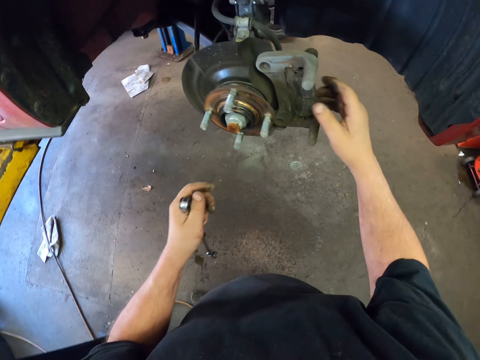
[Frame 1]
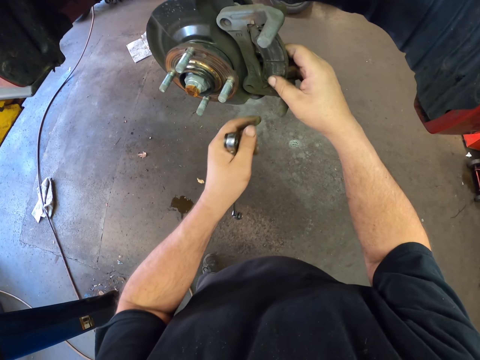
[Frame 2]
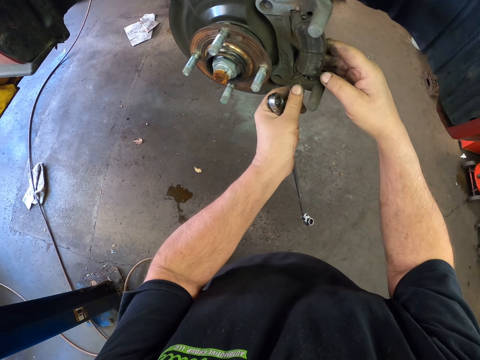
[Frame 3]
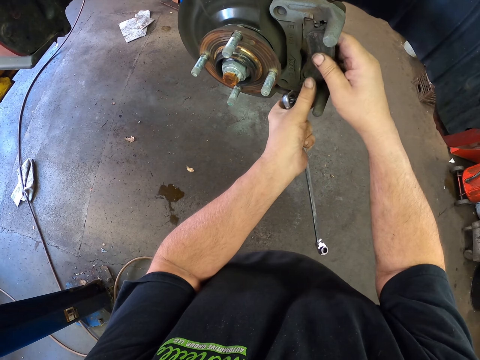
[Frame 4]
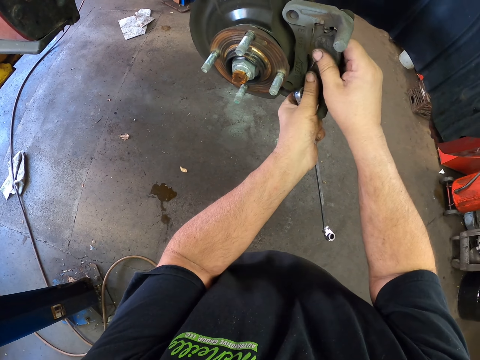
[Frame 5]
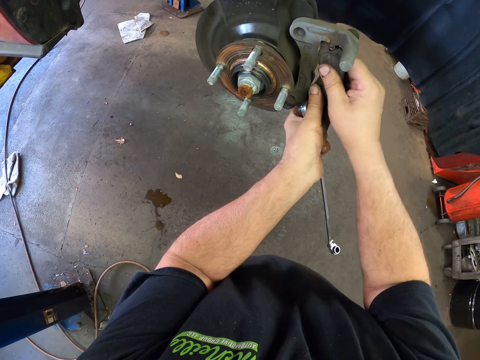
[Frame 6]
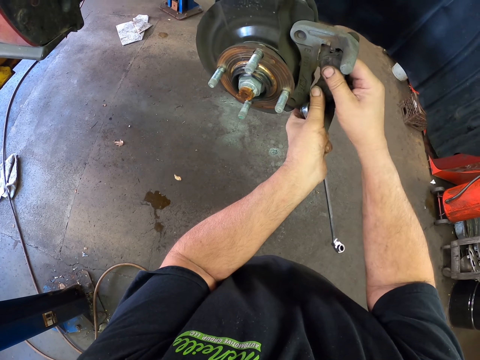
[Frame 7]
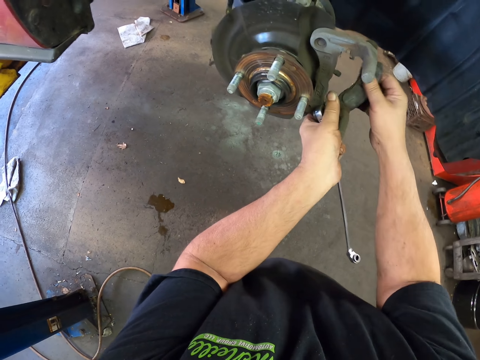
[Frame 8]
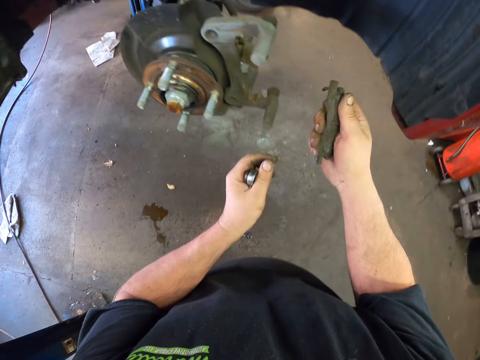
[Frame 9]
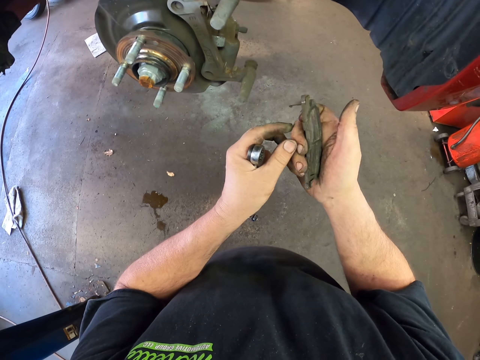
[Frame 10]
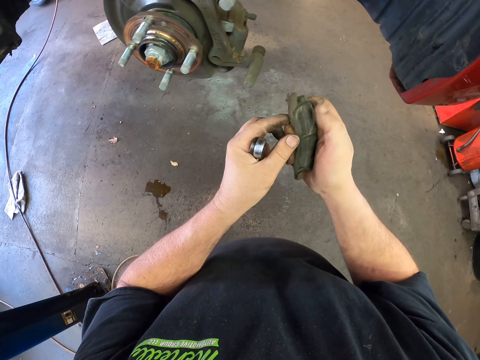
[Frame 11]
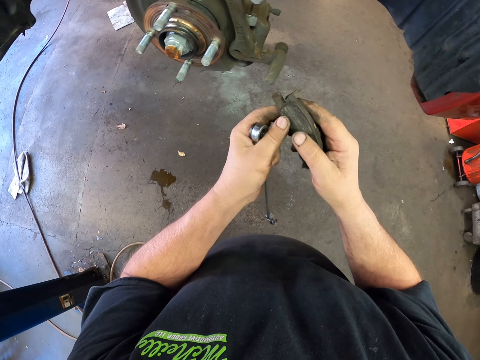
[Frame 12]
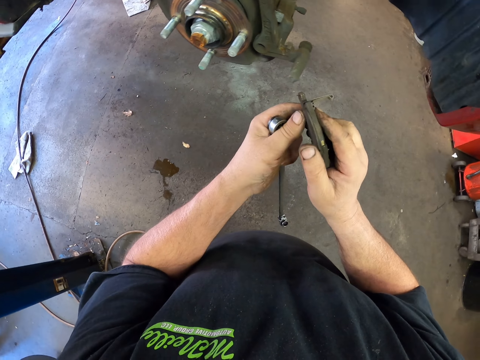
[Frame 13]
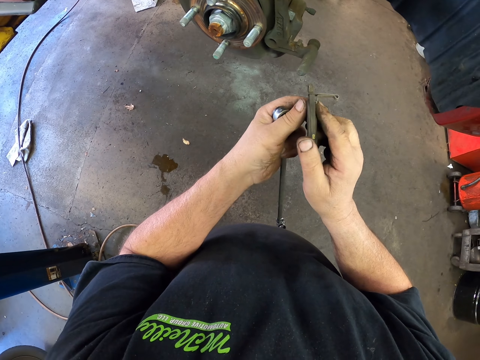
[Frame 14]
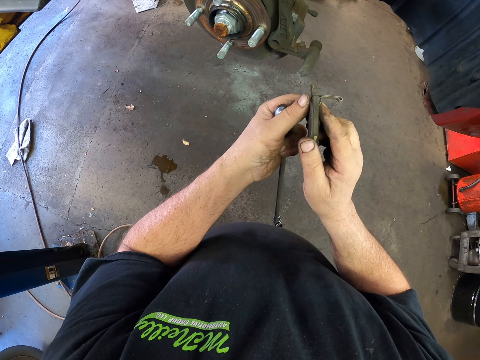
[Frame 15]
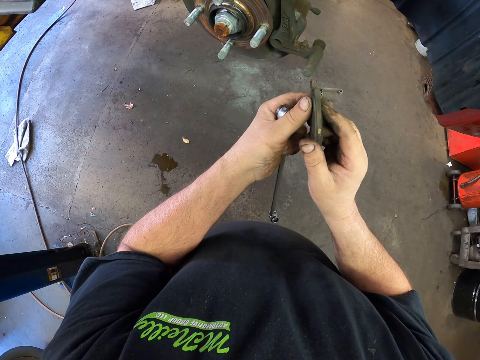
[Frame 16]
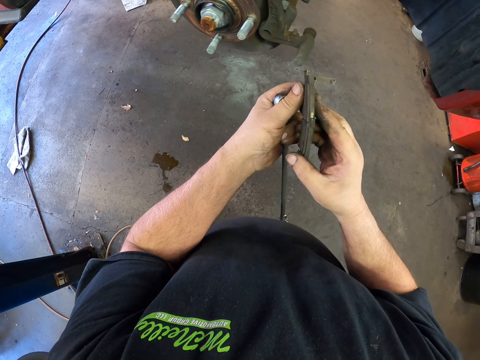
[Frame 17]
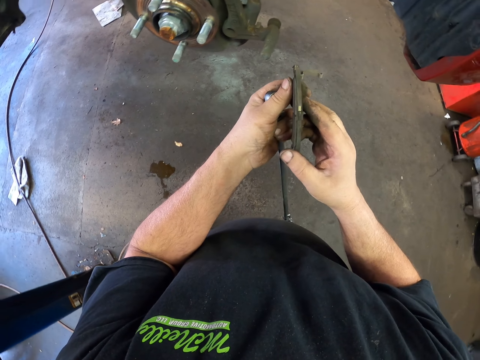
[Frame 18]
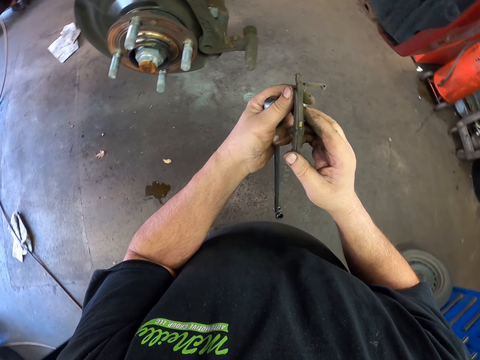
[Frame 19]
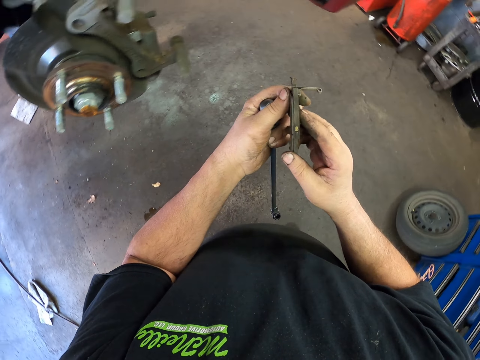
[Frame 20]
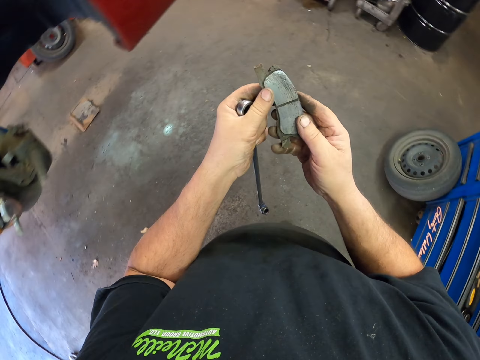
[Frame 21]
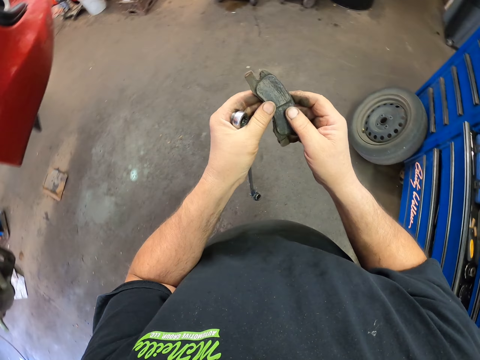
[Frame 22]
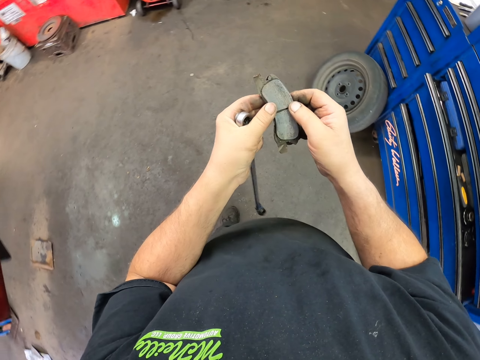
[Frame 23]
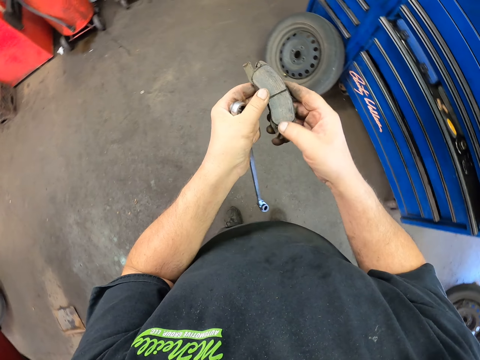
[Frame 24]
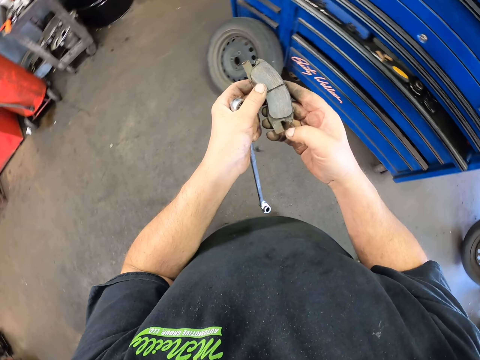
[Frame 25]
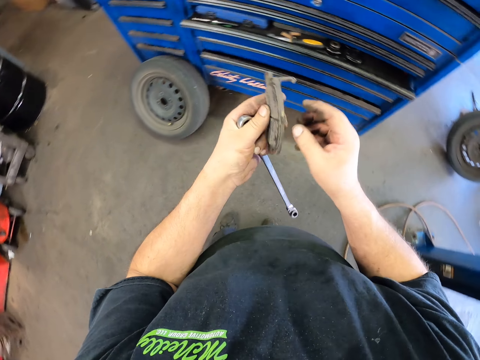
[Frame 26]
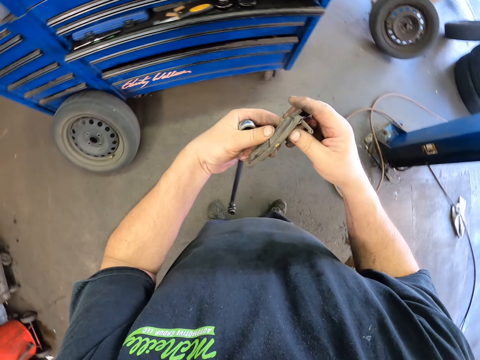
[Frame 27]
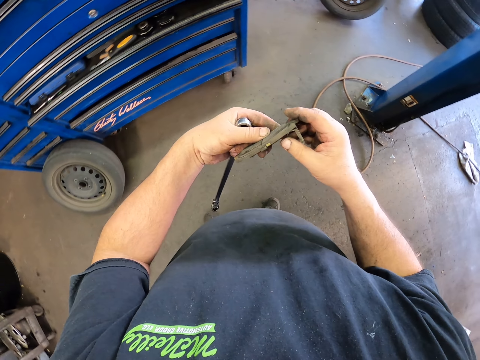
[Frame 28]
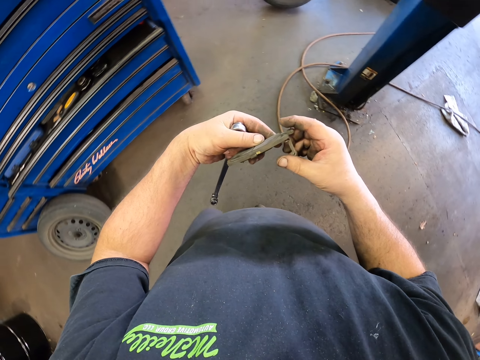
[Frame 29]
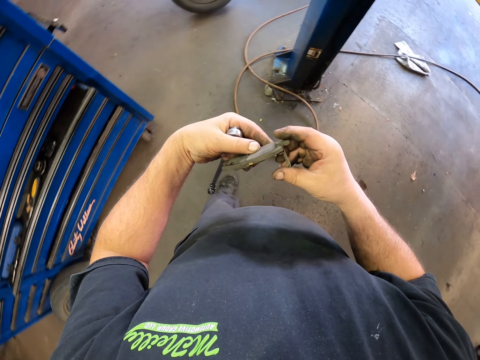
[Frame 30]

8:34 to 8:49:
The camera wearer holds the brake linings. They hold the linings. They hold the bearings with both hands.

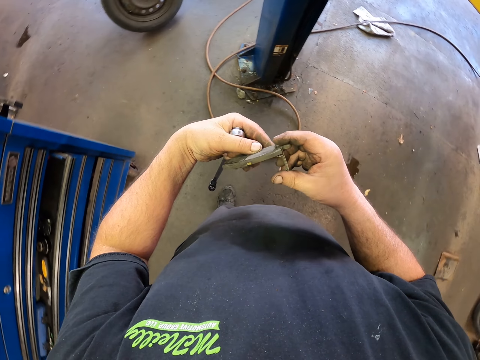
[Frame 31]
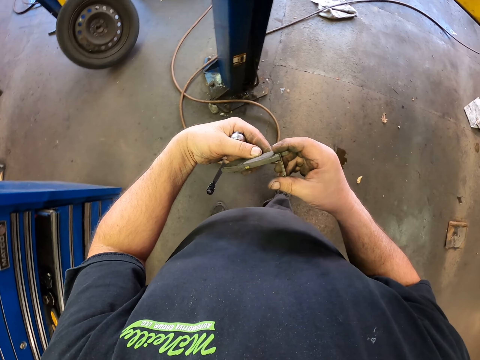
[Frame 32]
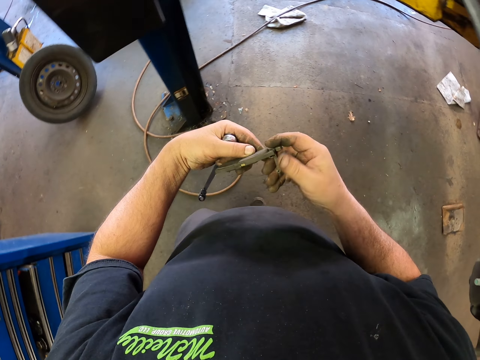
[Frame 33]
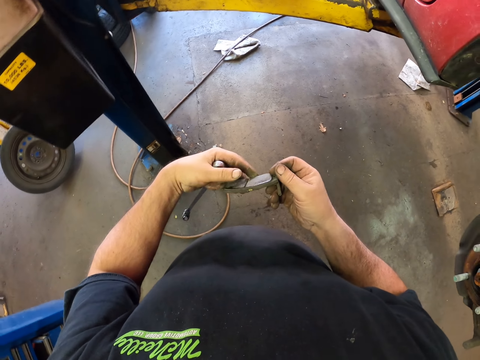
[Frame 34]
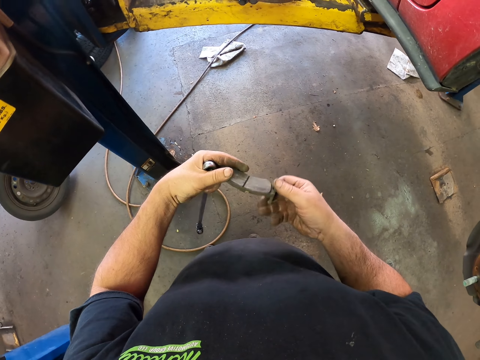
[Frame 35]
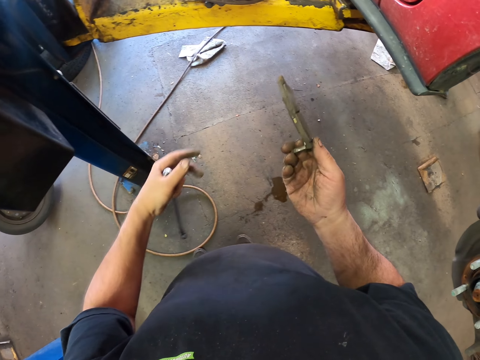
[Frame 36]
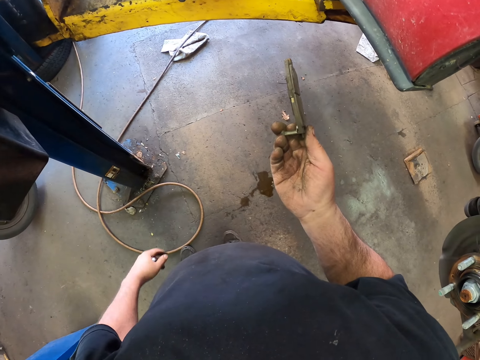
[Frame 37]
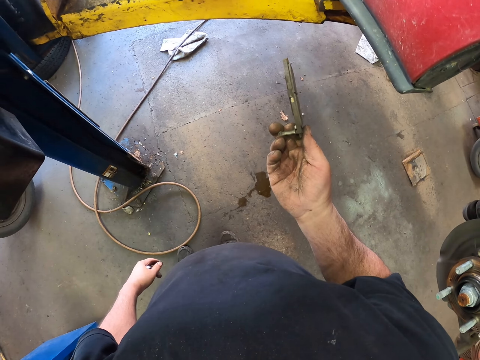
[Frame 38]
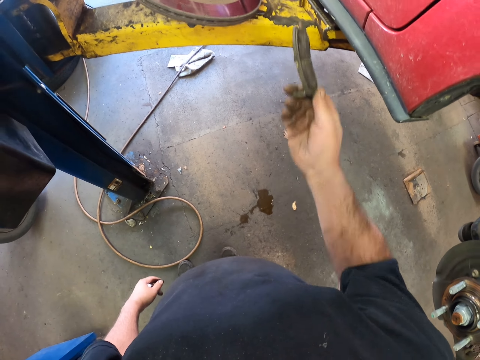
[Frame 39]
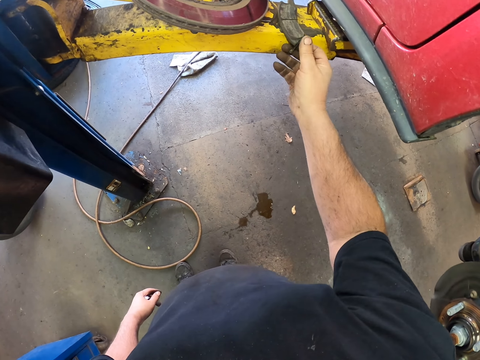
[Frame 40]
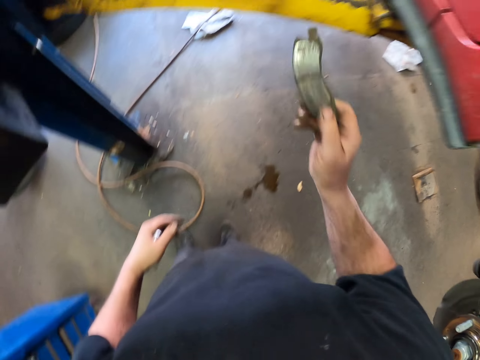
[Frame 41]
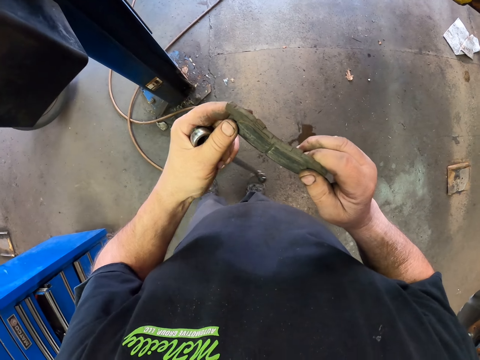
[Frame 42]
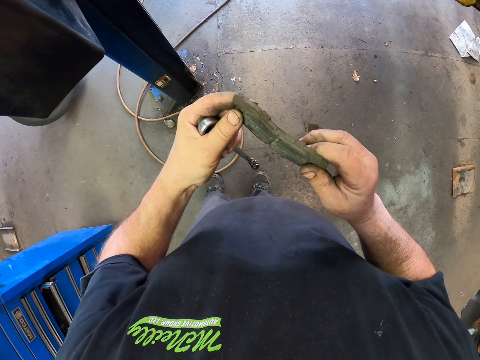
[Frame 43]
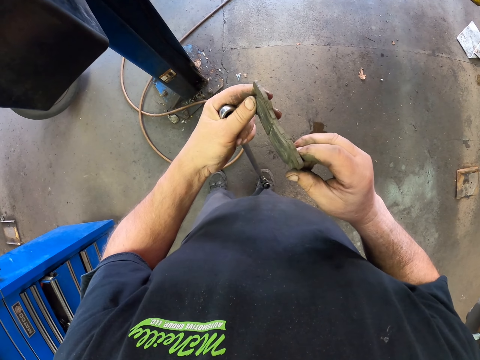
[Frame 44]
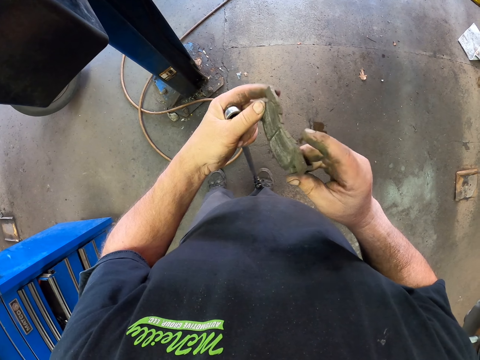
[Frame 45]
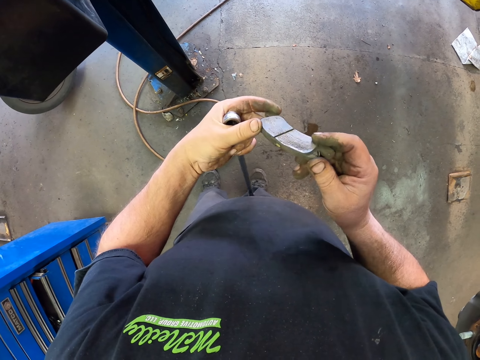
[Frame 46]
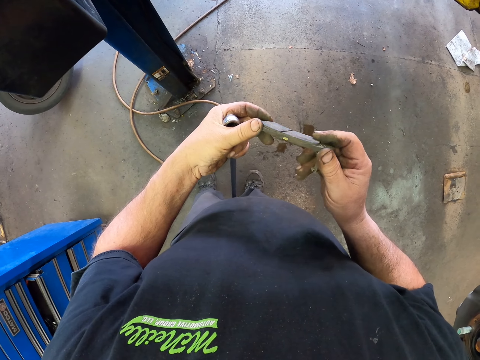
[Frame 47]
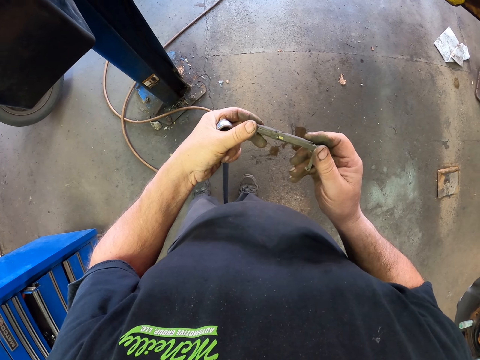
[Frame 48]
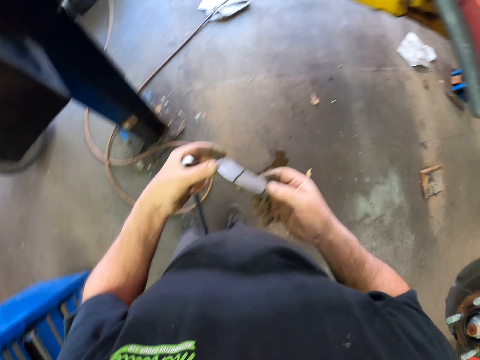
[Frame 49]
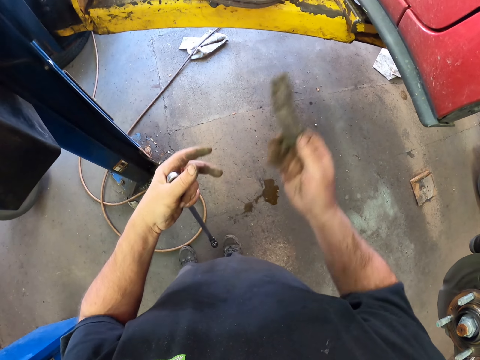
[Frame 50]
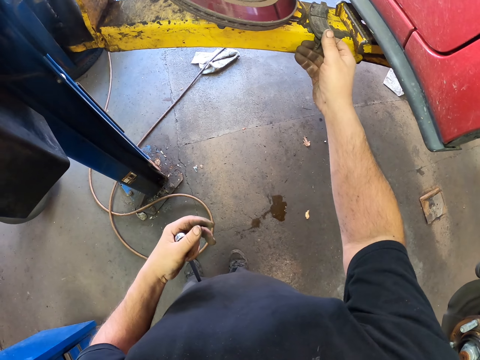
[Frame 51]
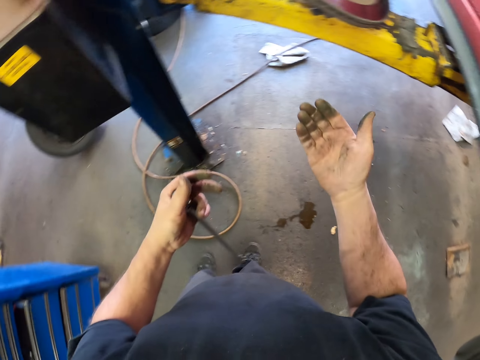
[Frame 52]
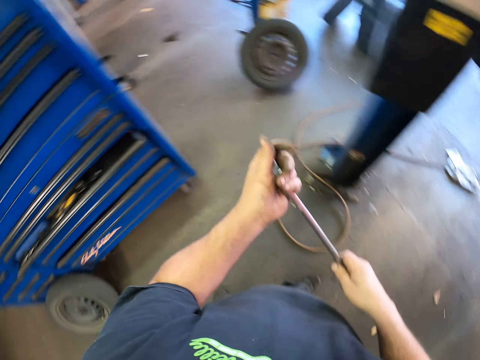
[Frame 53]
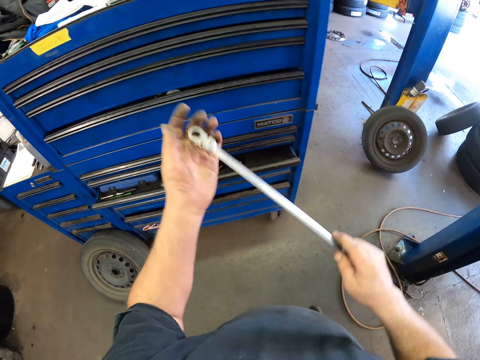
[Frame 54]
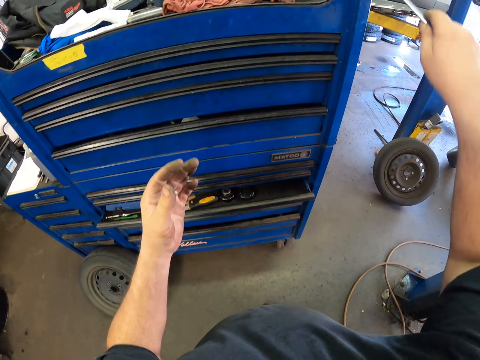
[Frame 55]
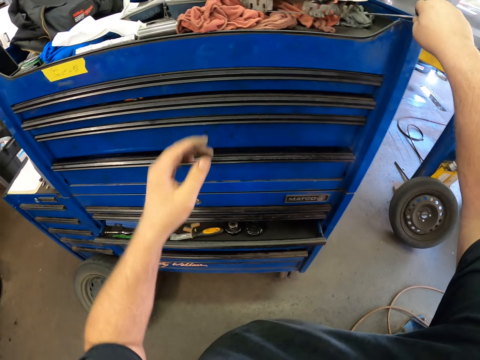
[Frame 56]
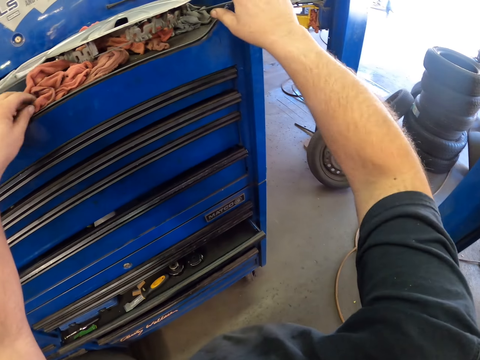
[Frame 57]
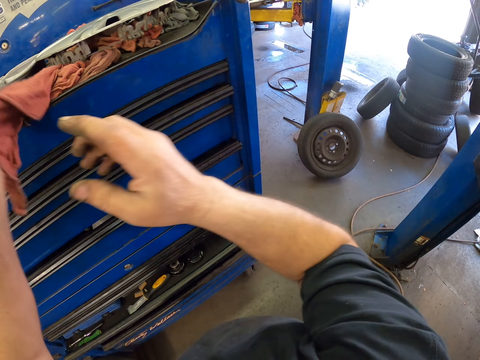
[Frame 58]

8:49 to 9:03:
The camera wearer holds the spanner. They hold the bearings with both hands. They hold the spanner with both hands.
